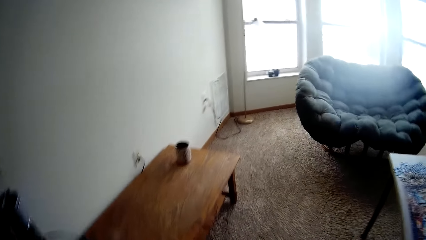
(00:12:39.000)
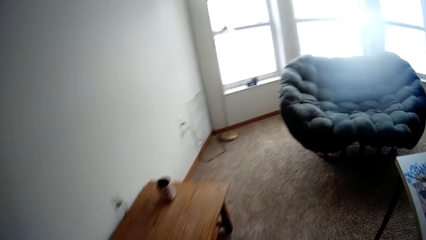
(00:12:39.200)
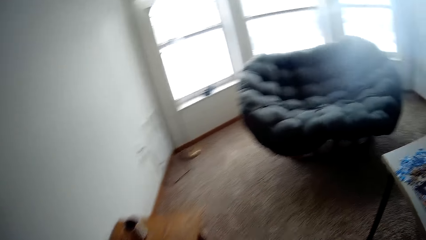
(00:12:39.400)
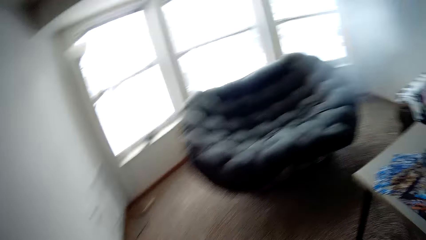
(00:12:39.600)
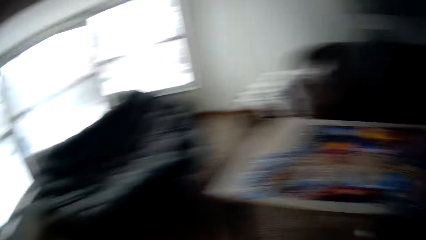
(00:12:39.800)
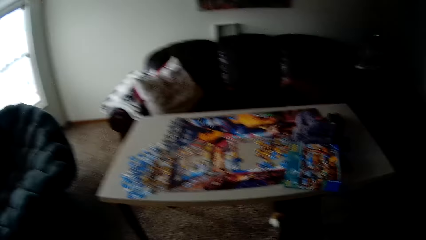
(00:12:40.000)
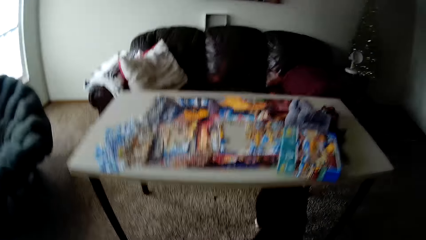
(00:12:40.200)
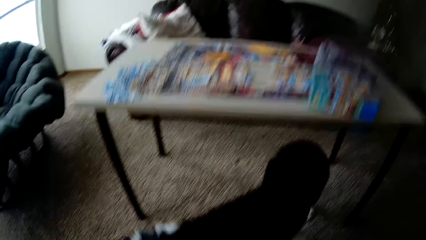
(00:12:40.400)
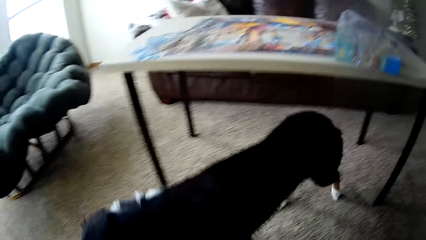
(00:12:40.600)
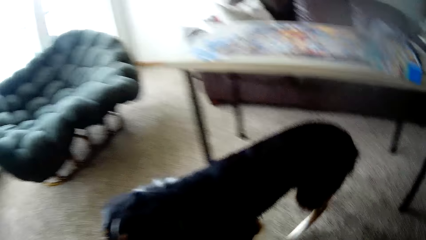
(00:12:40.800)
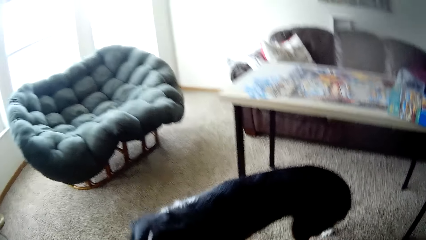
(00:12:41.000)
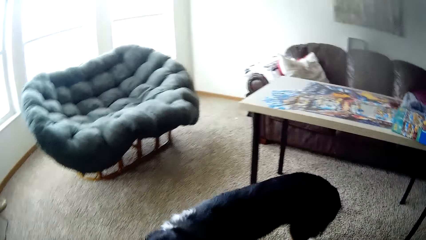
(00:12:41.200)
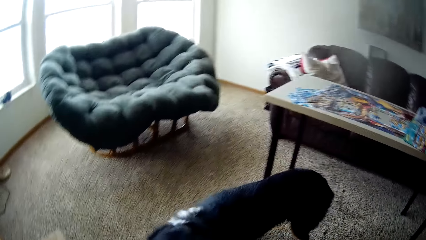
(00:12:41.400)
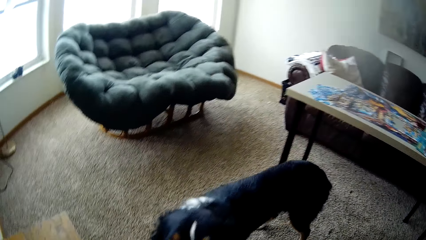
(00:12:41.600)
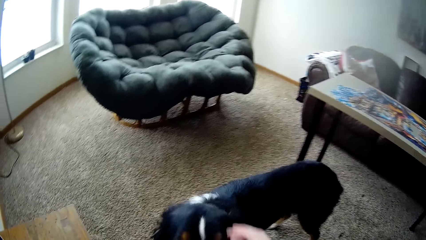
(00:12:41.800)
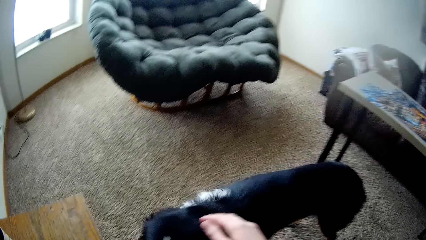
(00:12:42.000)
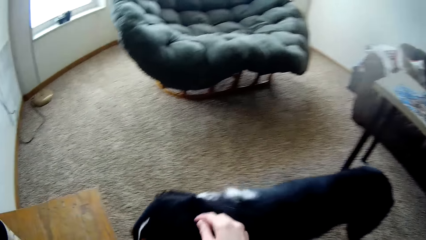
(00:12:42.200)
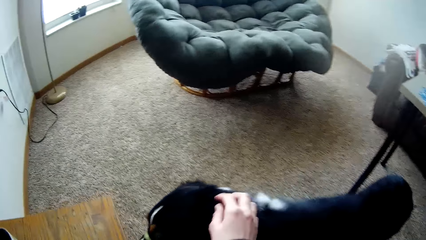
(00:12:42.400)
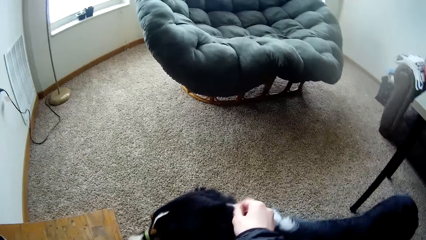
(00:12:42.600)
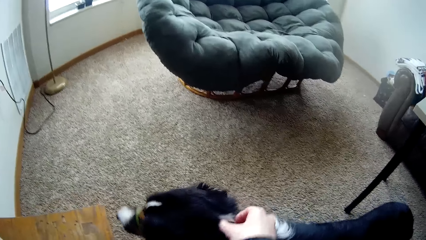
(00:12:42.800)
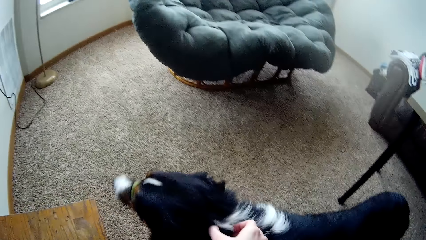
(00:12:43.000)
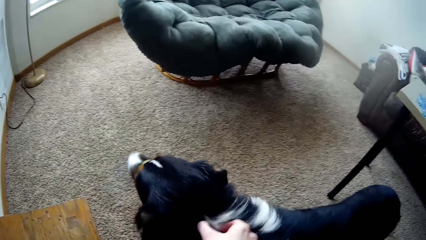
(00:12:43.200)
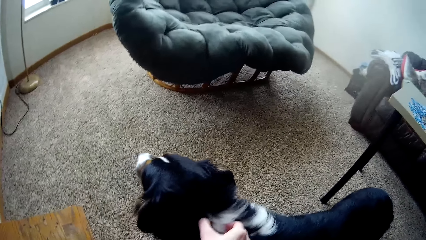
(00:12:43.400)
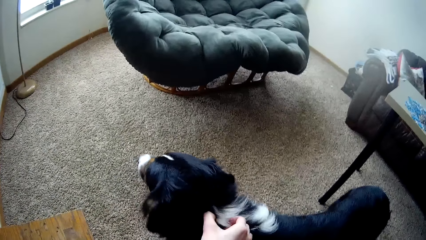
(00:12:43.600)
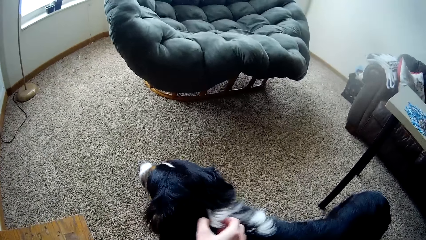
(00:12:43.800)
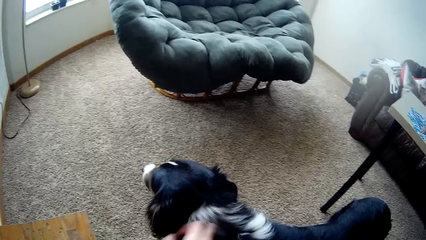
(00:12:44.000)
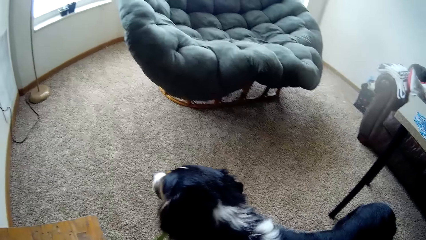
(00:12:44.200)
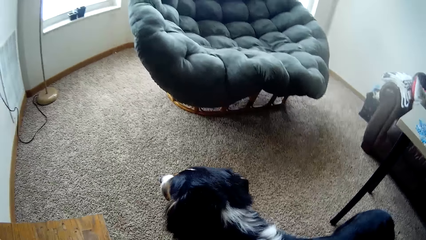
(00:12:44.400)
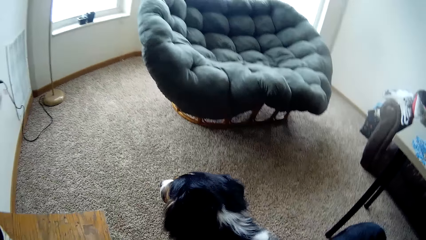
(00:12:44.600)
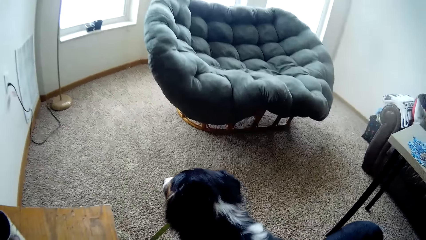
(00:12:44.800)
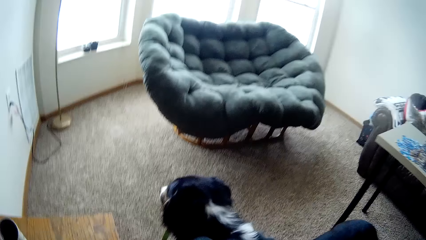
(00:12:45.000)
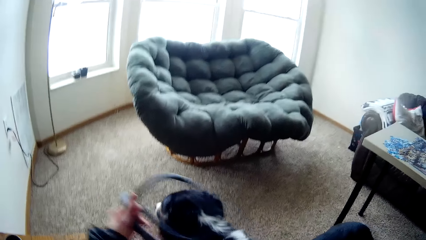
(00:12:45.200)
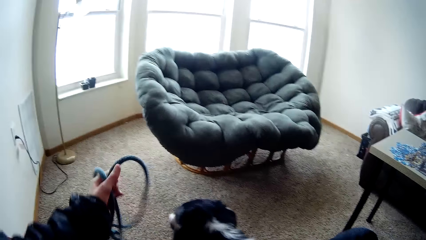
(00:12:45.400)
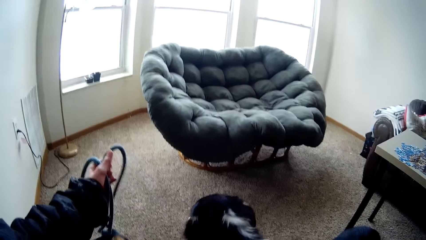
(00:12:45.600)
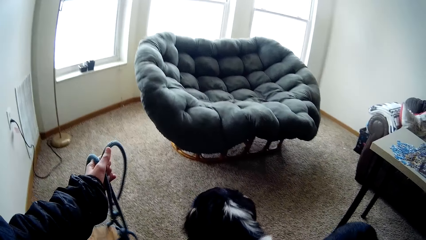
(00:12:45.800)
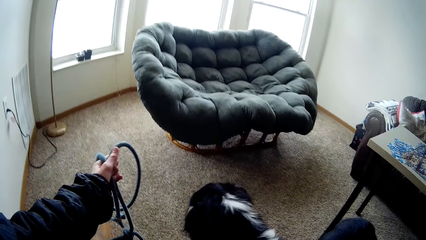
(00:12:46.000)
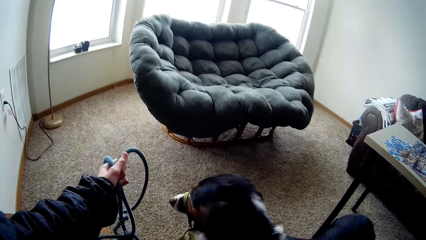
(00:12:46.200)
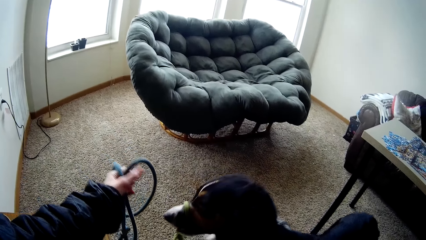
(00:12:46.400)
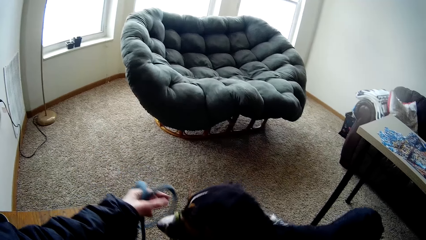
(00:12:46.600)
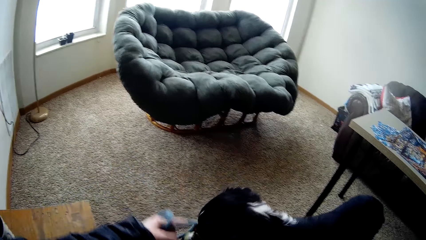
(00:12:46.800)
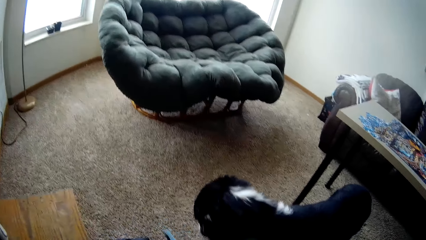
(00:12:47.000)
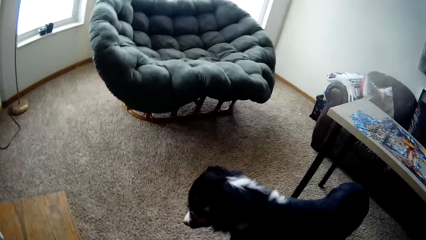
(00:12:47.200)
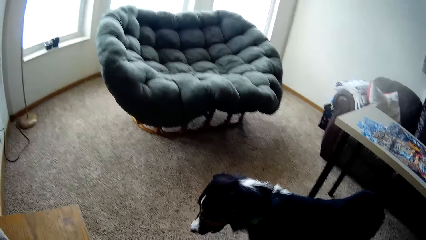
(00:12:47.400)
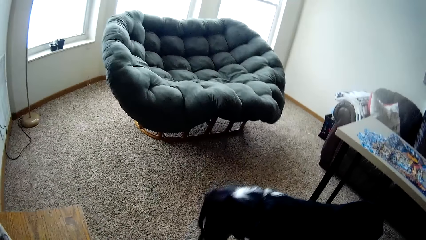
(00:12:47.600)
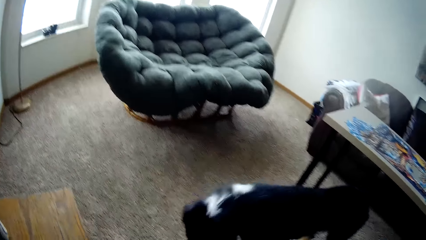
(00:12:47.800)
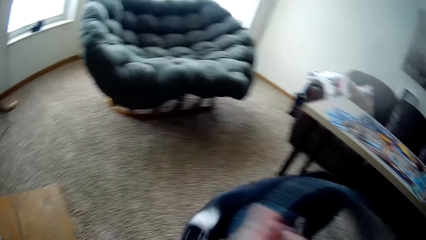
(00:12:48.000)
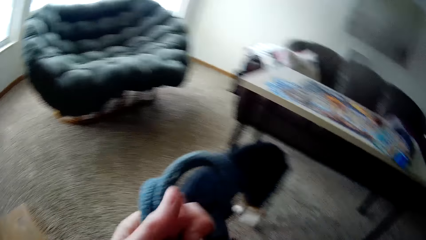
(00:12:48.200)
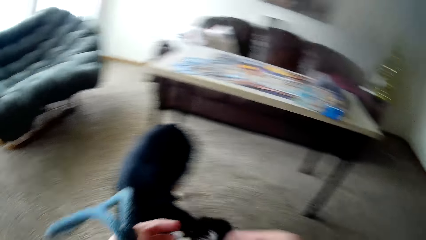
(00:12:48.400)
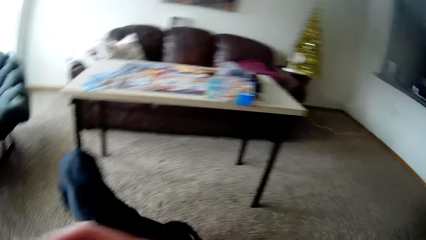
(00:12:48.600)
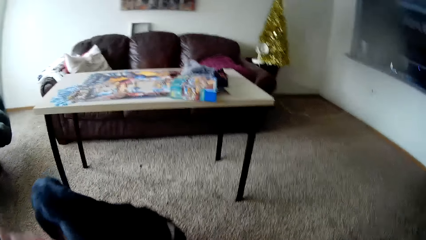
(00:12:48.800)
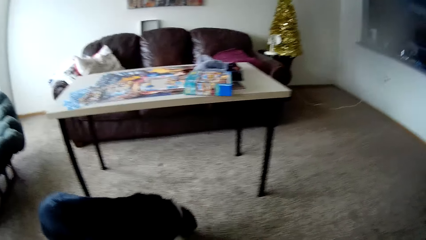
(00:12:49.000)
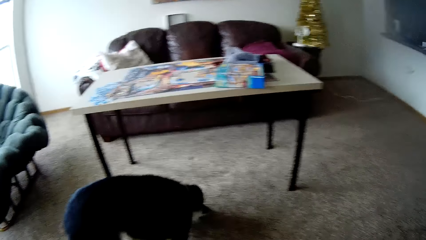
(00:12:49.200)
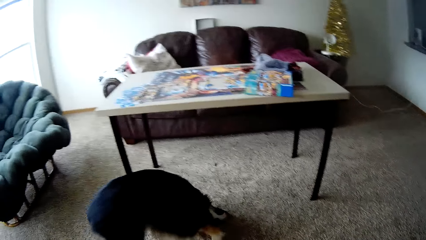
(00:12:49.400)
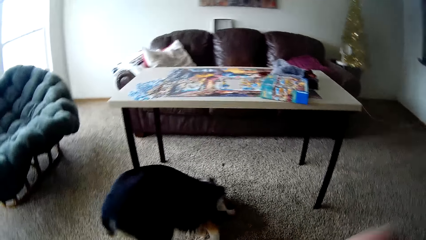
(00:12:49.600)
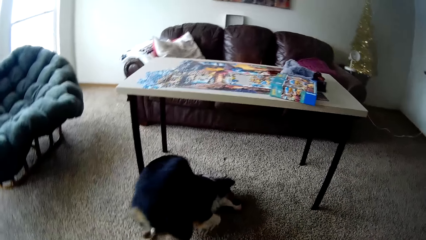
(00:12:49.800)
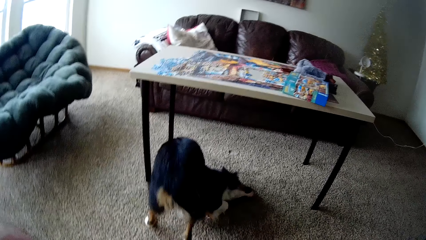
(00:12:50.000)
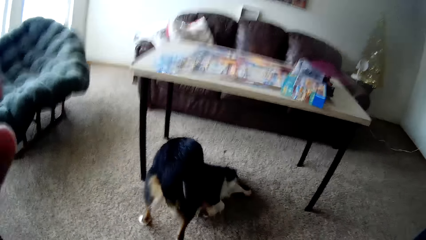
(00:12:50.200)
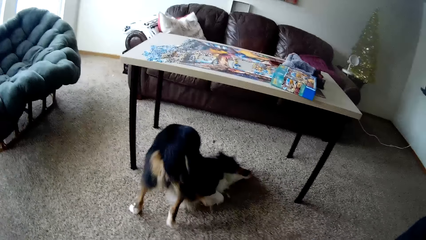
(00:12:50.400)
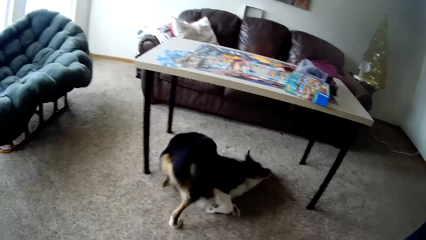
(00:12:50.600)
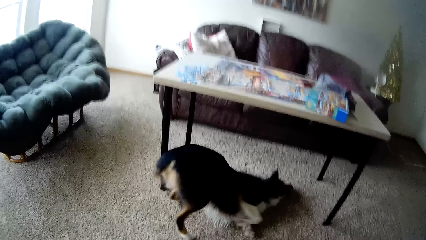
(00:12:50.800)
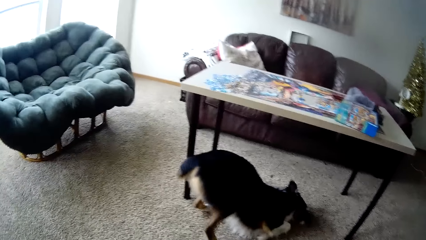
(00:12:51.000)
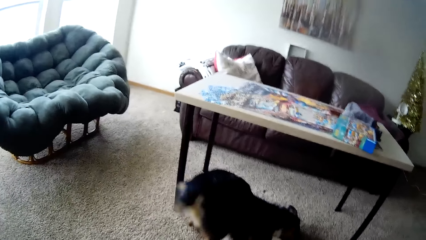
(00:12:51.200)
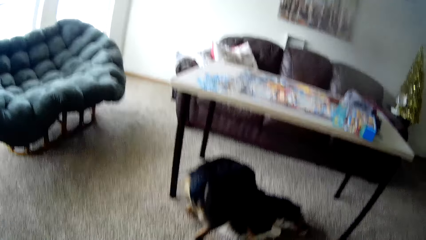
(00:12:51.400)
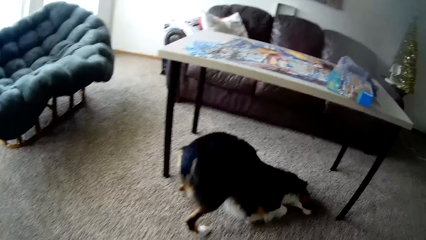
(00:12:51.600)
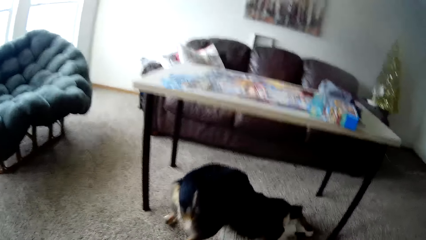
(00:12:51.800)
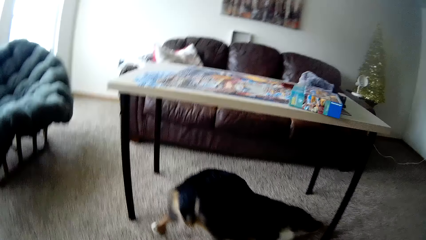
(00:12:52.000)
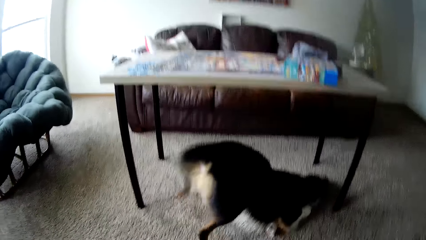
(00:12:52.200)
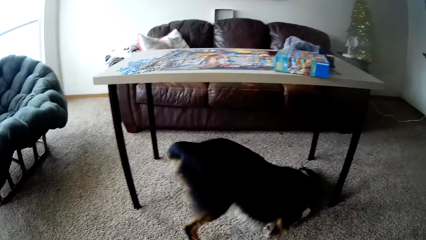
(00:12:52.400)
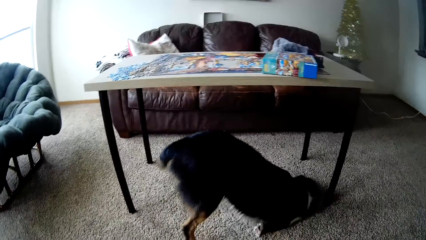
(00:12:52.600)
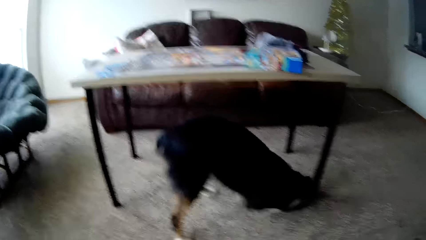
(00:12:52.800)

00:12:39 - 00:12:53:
The camera wearer walks inside the house. She sits down. She touches the rope on the dog with her right hand. She removes the rope on the dog with her right hand. She points in the house. She folds the rope with both hands. The dog crawls under the table in the living room.
